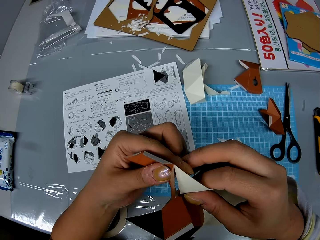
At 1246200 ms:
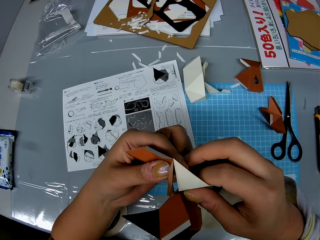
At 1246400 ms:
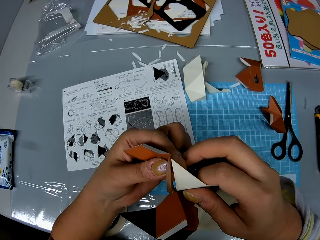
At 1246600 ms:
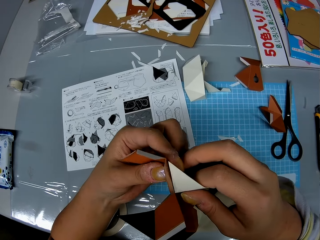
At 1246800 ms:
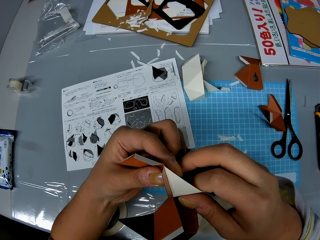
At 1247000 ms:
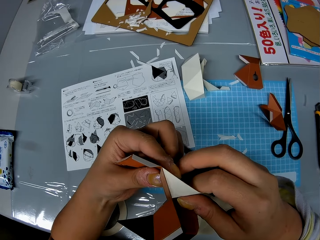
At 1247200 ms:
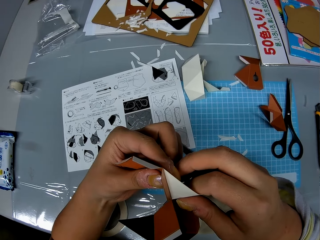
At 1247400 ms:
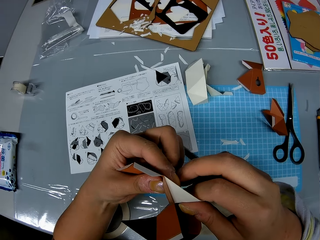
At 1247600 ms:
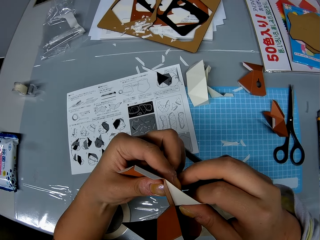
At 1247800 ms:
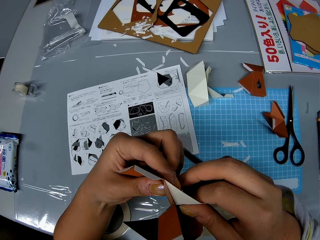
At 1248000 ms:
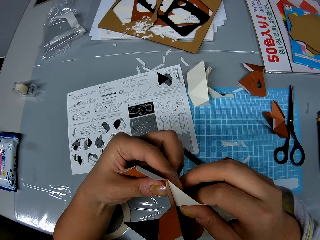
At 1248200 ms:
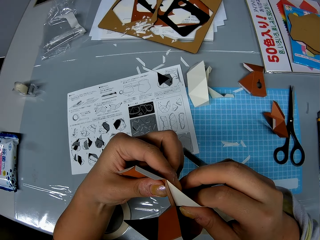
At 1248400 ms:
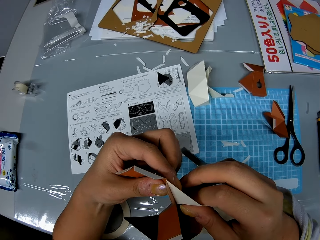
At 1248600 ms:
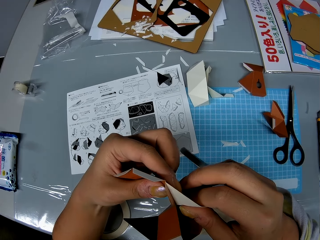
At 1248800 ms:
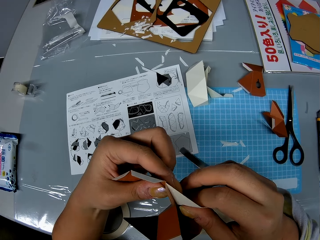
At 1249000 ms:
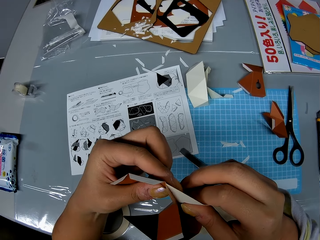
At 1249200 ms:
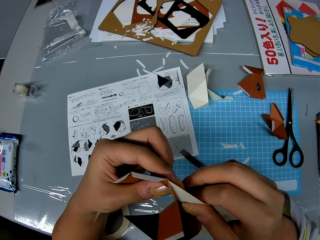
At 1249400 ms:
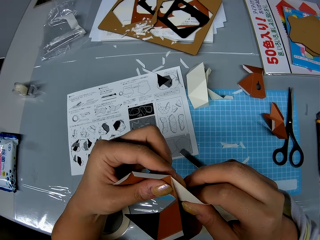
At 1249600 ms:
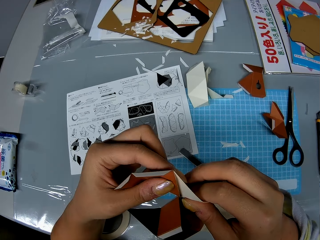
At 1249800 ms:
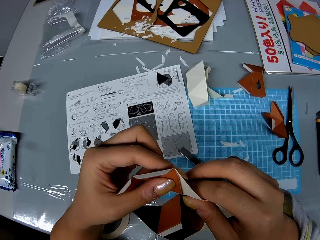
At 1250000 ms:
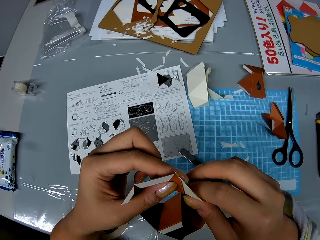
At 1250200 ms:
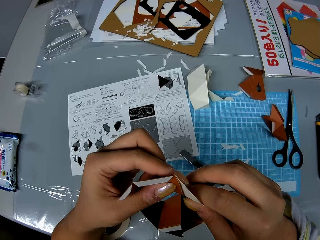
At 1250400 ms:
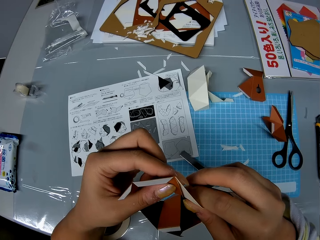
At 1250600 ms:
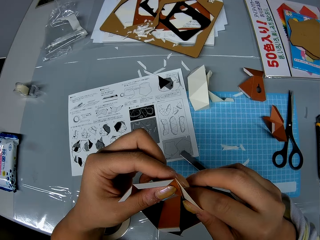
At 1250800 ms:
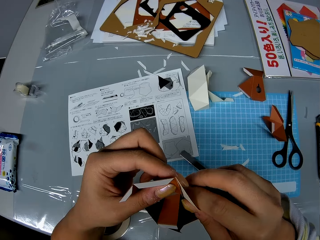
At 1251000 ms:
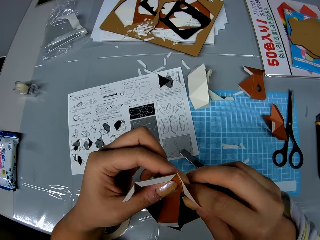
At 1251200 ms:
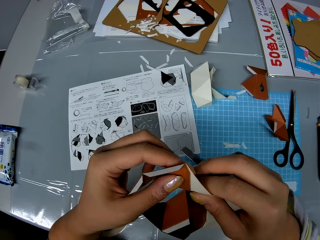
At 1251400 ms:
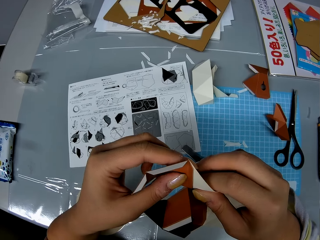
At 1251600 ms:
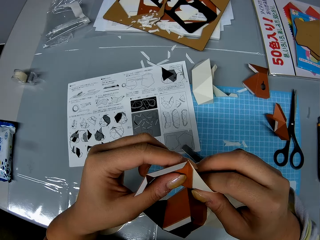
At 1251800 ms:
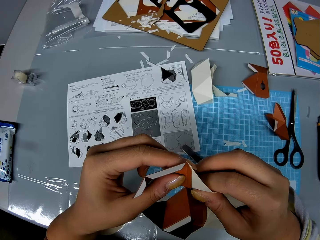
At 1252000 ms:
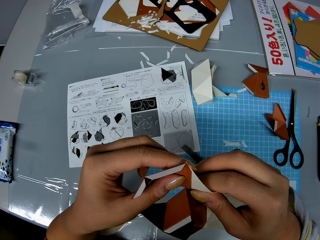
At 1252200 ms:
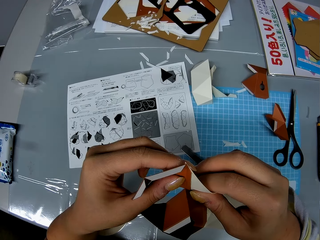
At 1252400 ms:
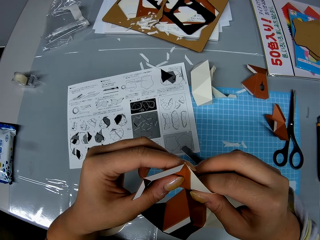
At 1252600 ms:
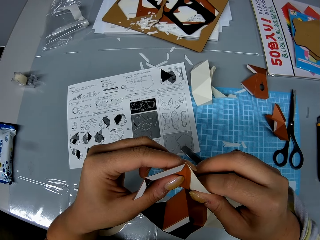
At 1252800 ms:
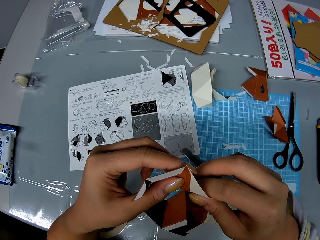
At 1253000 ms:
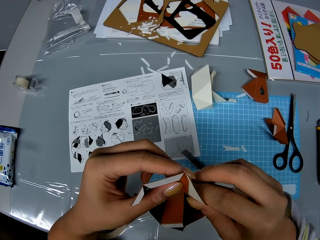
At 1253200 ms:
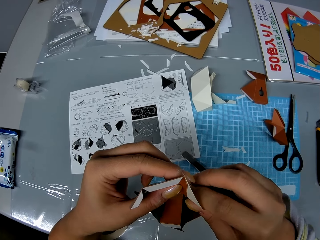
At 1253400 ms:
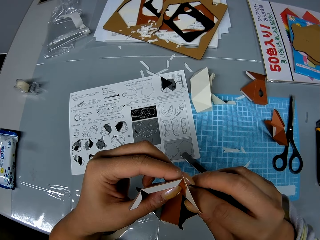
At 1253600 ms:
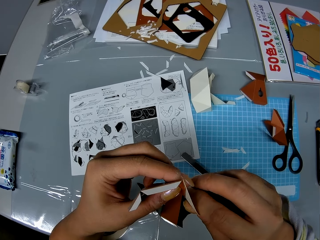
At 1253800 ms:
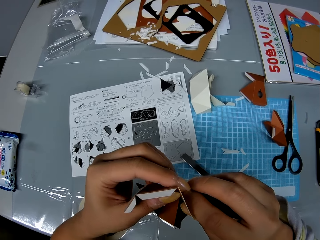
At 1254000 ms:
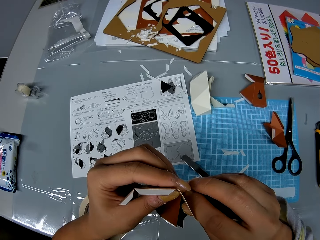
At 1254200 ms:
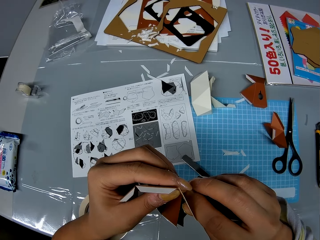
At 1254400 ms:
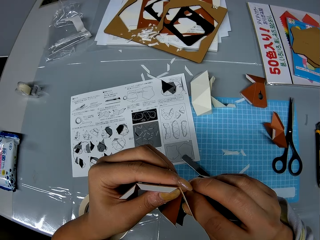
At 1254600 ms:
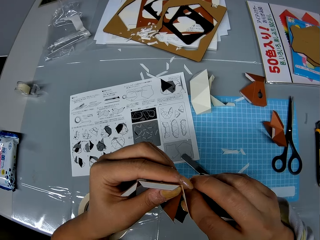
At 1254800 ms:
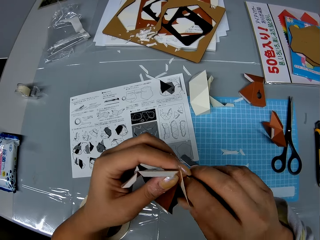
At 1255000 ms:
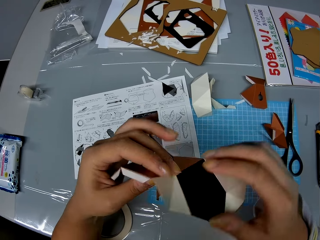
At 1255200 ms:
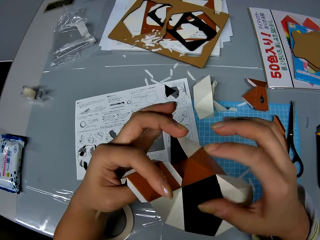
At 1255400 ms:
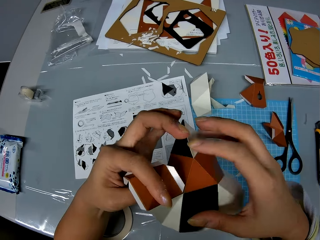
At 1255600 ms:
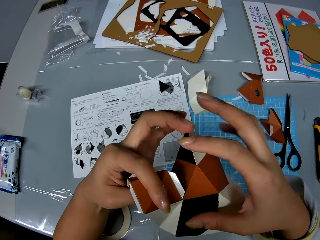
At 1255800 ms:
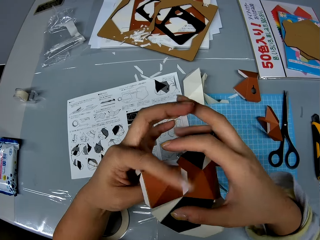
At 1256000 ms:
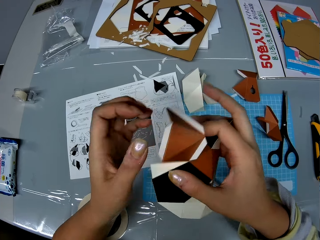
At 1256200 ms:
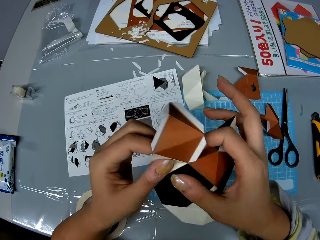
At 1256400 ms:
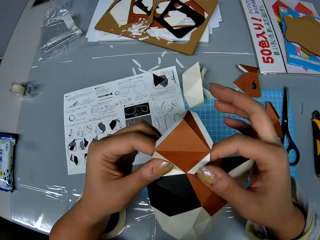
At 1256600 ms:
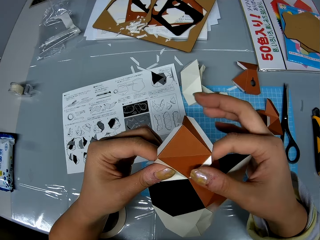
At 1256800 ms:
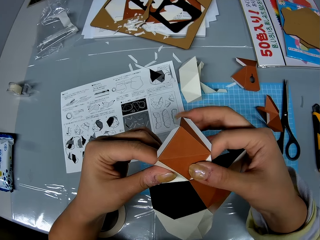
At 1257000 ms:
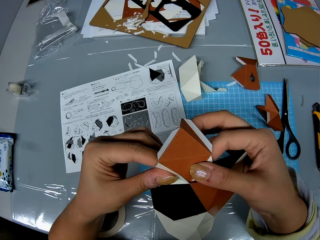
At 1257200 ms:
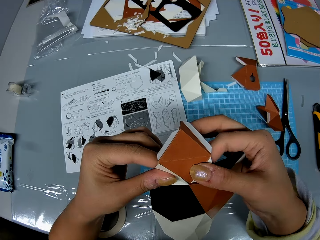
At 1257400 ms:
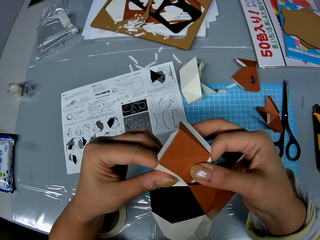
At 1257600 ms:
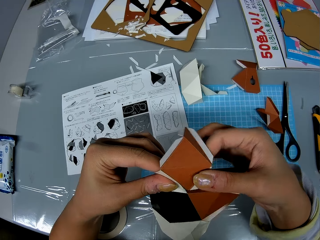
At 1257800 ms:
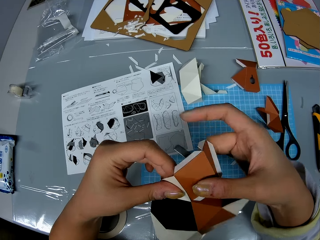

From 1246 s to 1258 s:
The camera wearer fixes the craft paper onto the shaped craft paper or manila paper structure. They turn the manila paper structure.

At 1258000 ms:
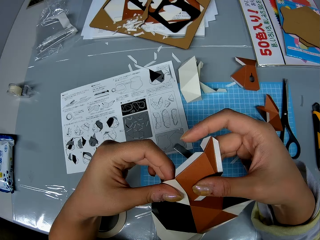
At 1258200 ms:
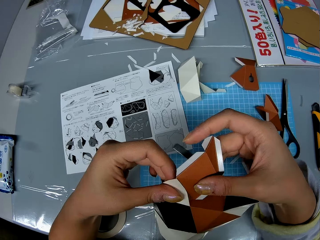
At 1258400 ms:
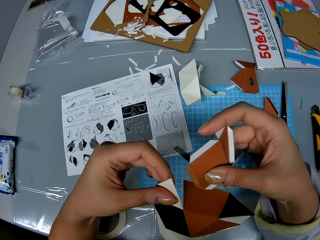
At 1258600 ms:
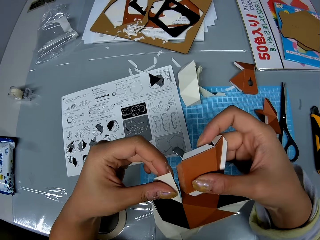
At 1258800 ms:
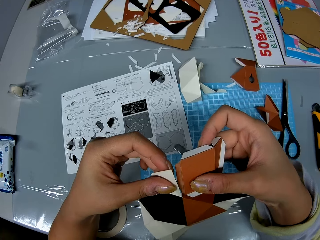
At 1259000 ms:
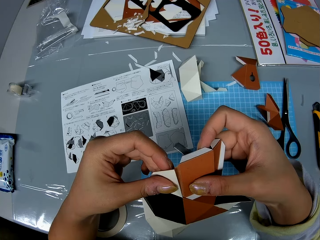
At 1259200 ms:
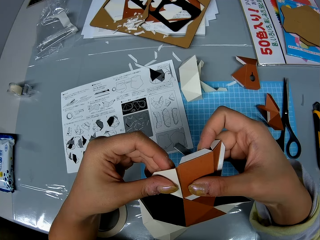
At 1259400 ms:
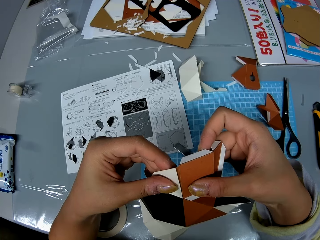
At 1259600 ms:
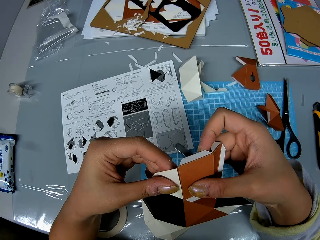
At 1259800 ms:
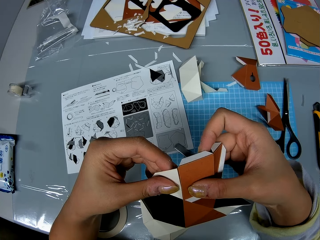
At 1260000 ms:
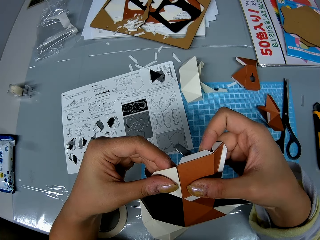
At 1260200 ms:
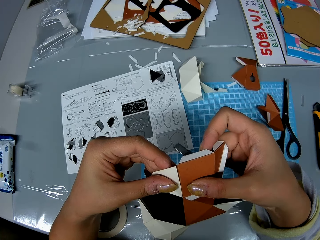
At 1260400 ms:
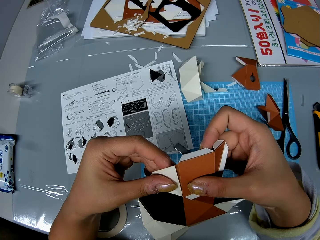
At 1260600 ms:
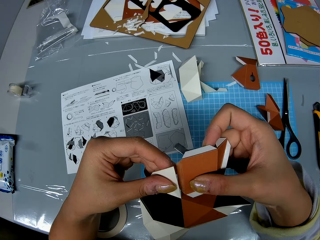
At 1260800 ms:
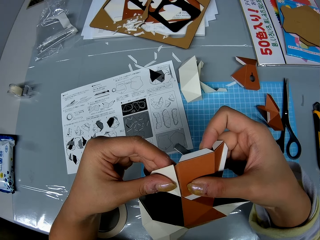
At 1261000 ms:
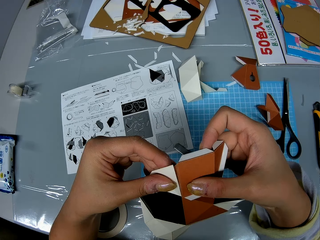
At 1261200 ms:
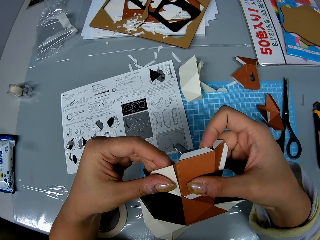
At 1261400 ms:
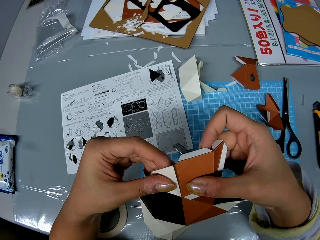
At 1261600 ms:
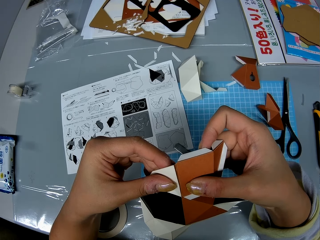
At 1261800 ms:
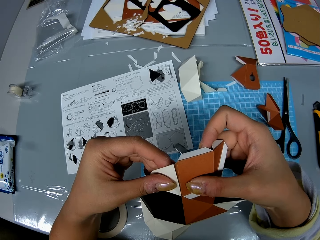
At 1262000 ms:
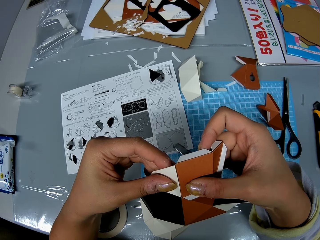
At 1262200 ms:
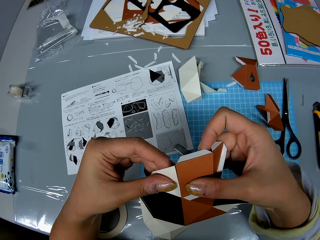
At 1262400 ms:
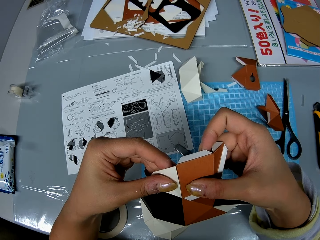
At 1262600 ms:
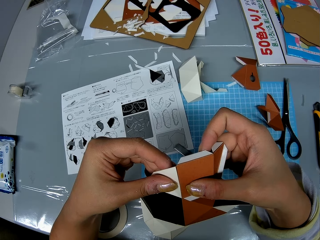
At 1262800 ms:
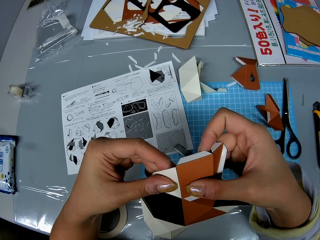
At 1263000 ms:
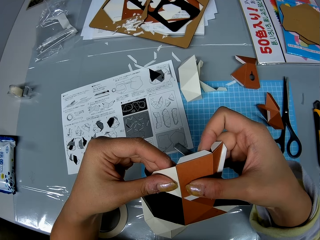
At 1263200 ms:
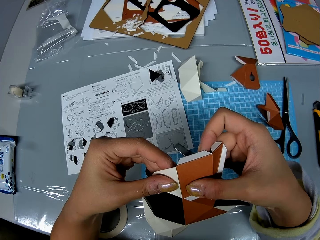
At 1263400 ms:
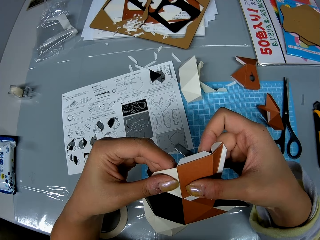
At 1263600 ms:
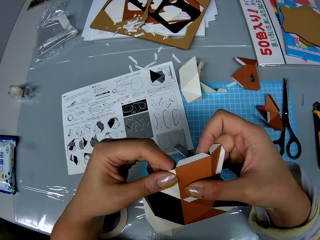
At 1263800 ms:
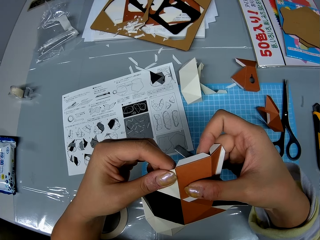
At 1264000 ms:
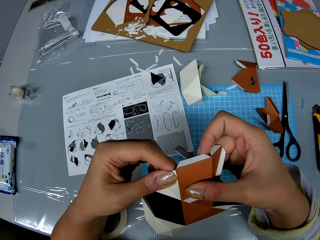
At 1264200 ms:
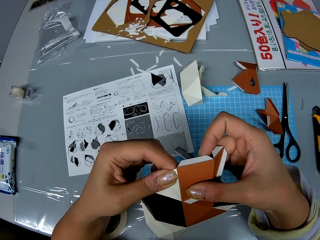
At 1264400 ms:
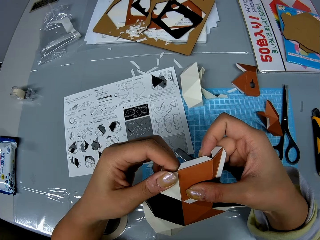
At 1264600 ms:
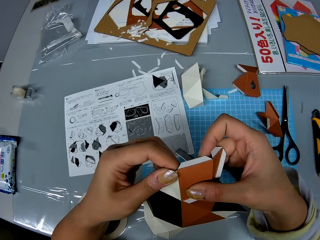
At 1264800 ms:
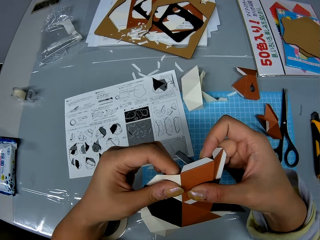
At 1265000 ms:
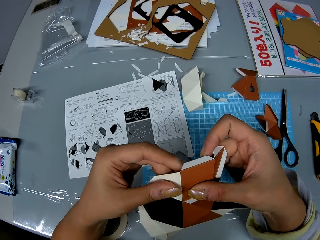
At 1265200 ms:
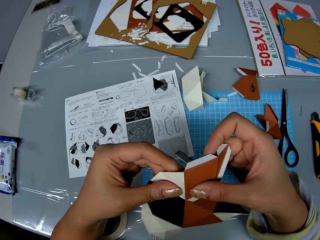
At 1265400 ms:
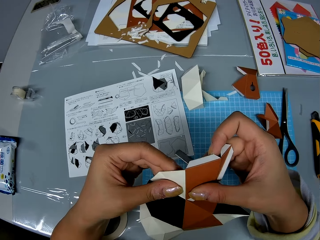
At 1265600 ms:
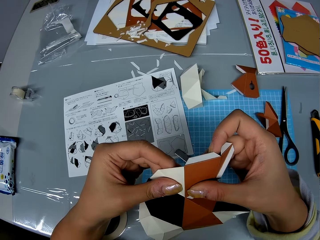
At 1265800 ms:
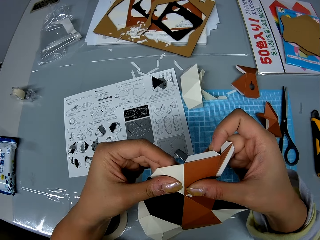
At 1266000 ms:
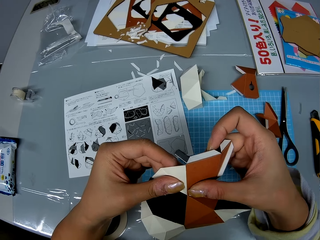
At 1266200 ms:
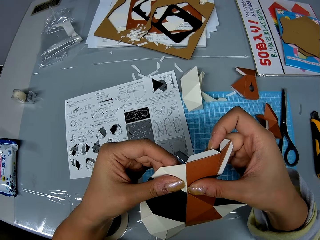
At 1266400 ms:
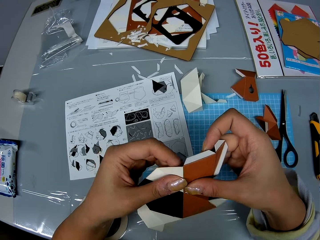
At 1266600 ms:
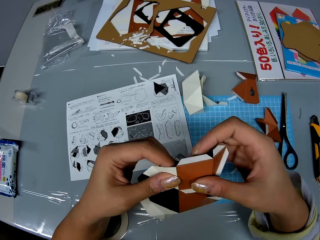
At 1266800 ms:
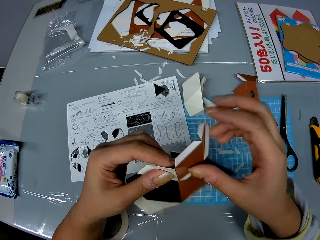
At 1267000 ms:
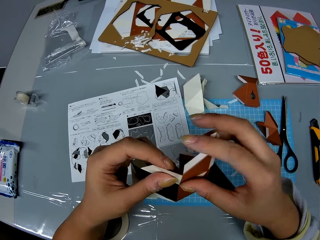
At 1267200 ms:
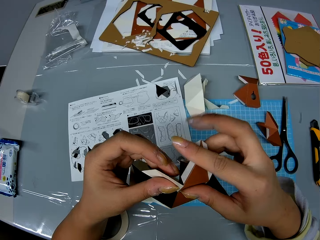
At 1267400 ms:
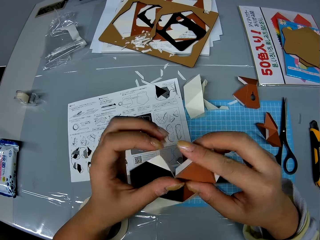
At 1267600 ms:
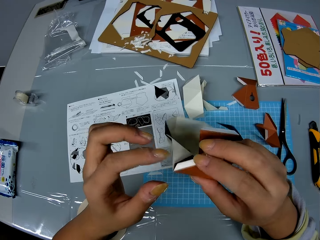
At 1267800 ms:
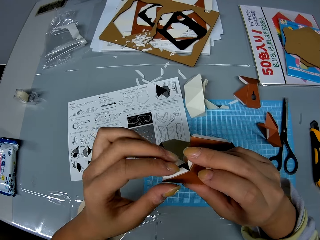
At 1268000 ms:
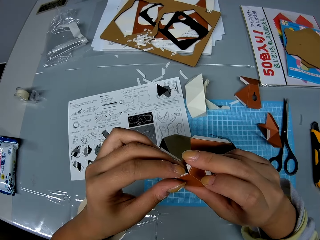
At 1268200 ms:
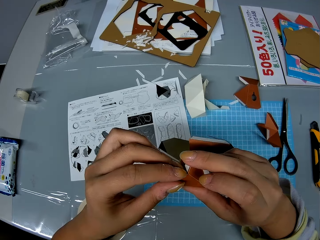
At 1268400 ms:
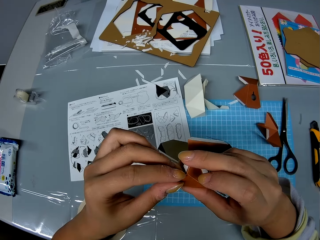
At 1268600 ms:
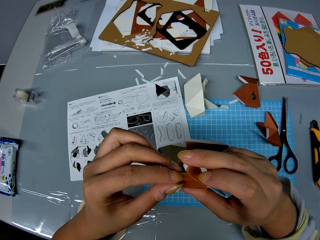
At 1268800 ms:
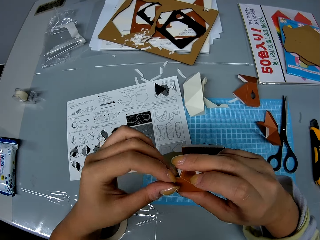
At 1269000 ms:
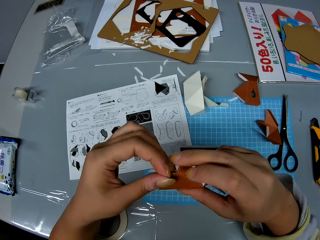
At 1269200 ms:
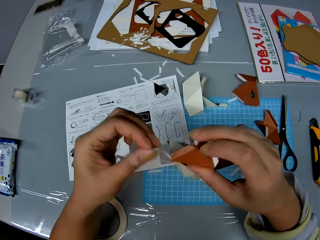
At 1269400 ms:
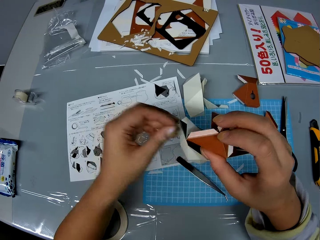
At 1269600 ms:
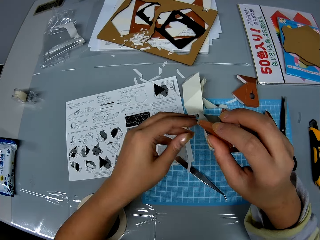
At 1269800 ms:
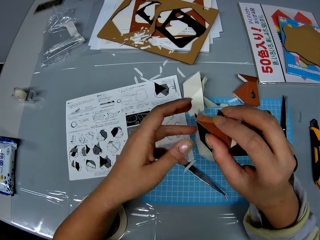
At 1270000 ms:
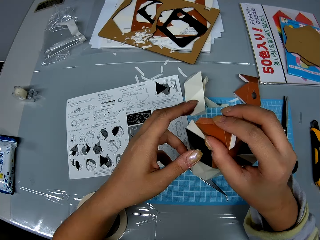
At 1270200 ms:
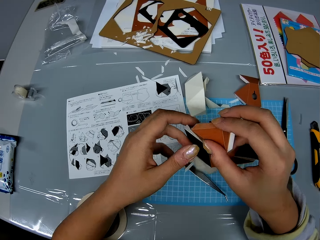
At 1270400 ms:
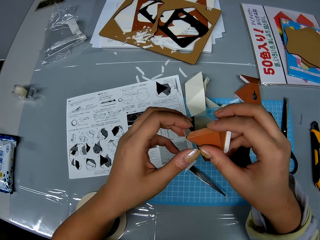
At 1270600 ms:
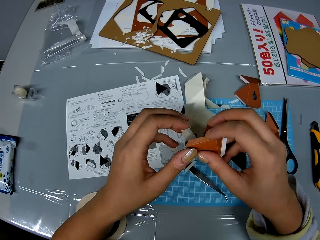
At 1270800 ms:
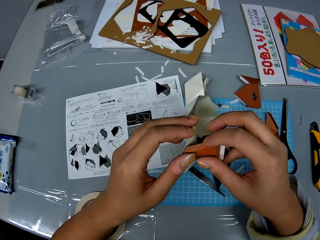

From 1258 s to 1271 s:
The camera wearer plucks the manila paper from the manila paper structure. They attach the manila paper to the manila paper structure. They remove an adhesive tear off strip from the craft paper. They drop the adhesive tear off strip on the table.
